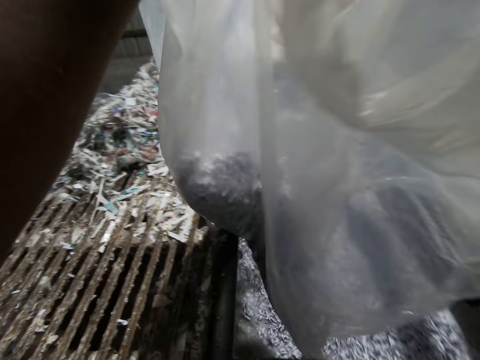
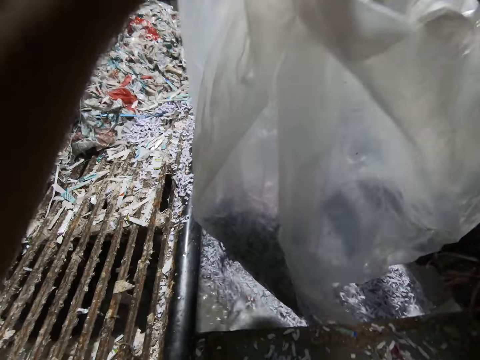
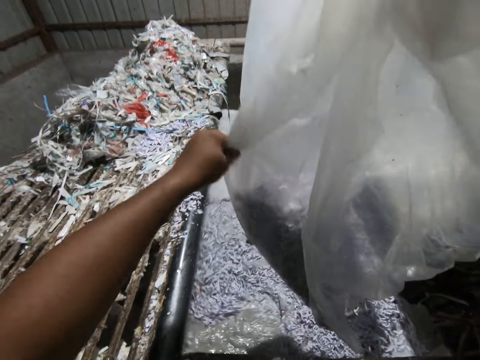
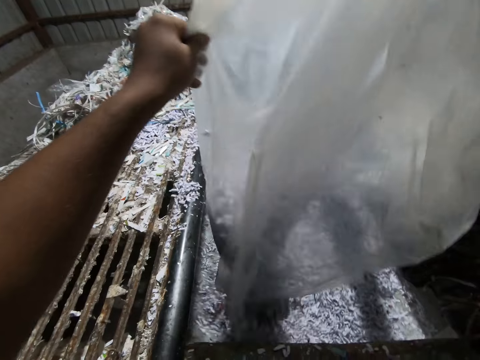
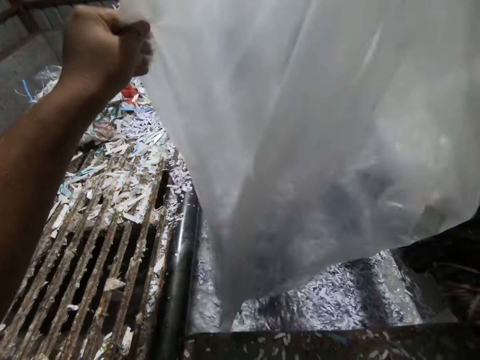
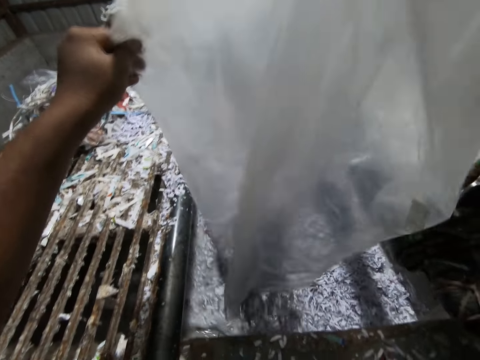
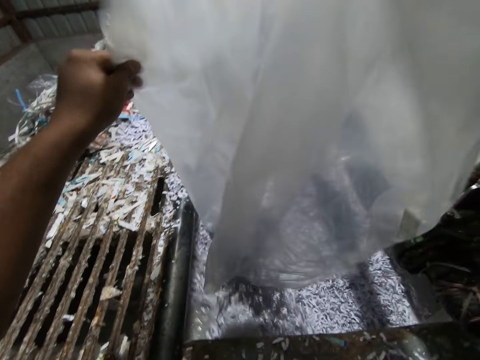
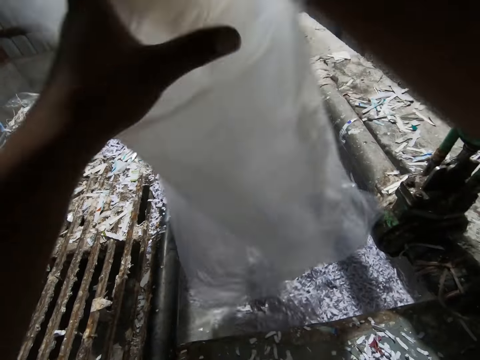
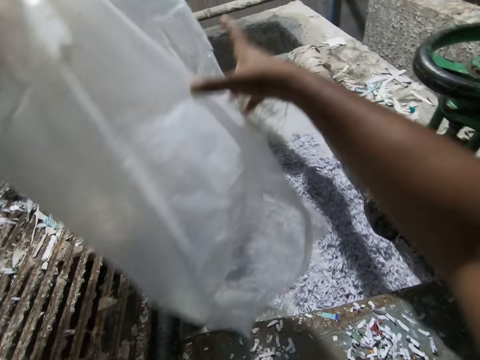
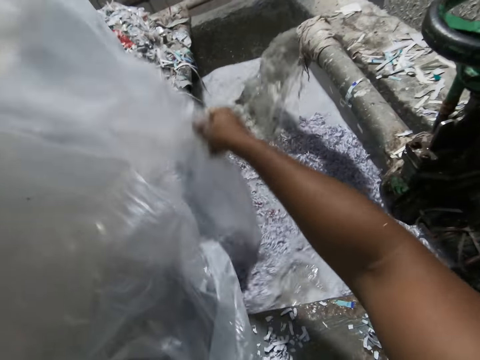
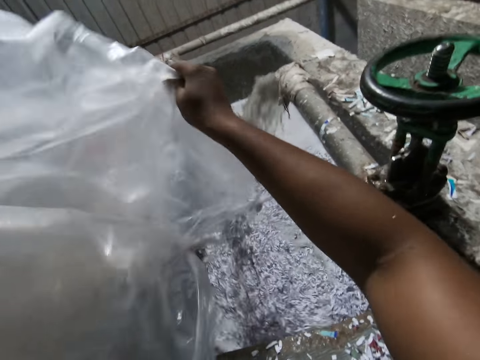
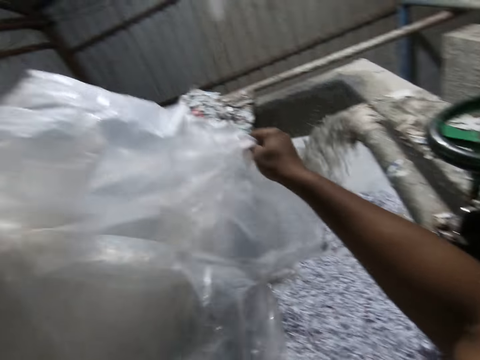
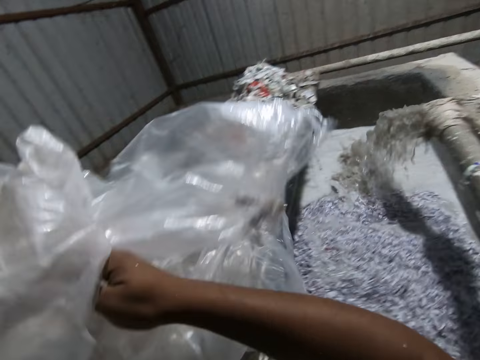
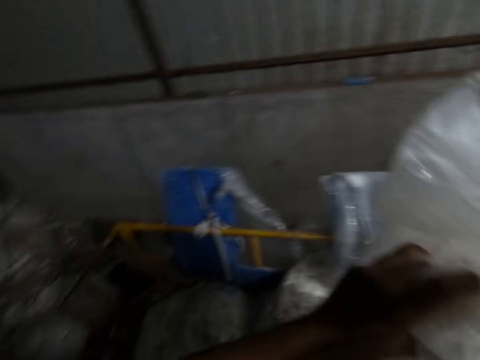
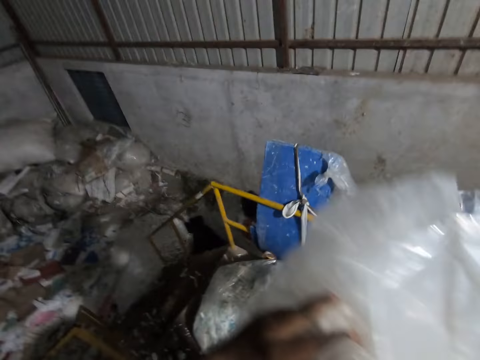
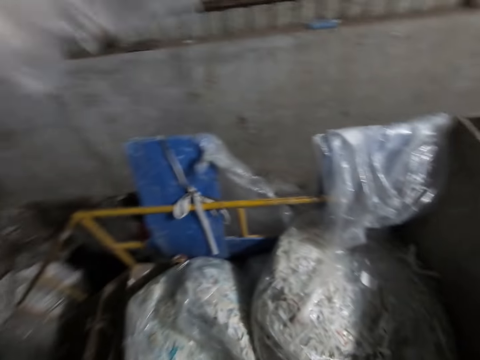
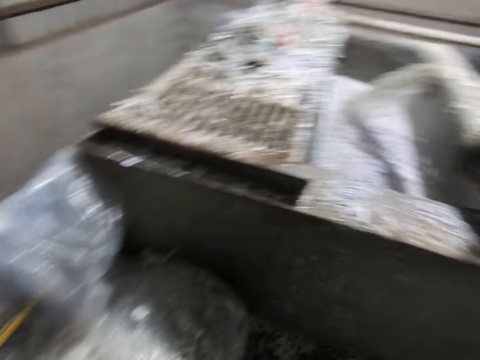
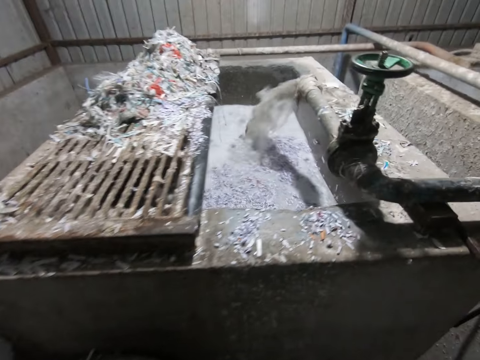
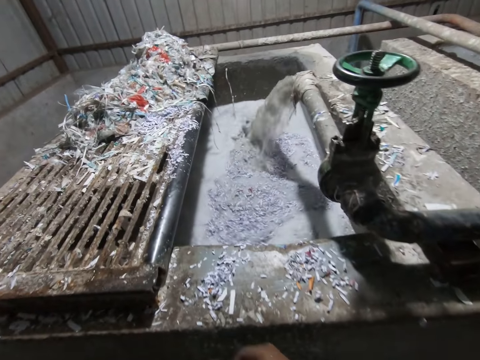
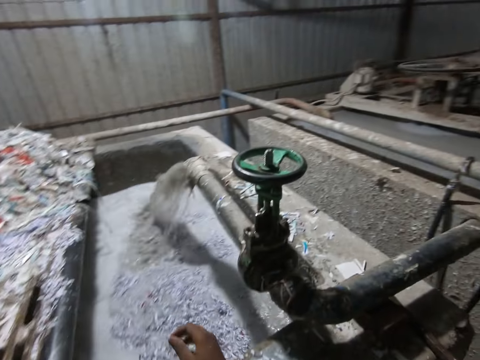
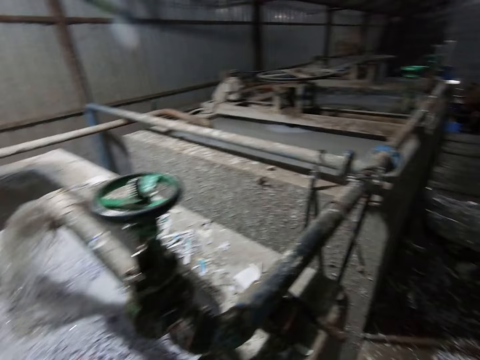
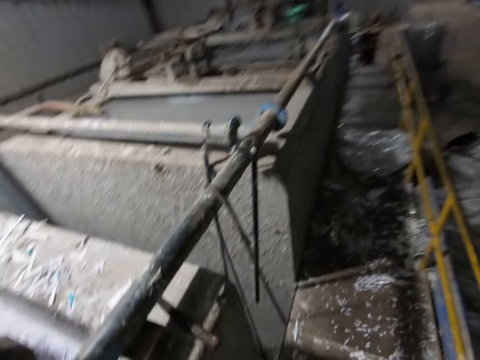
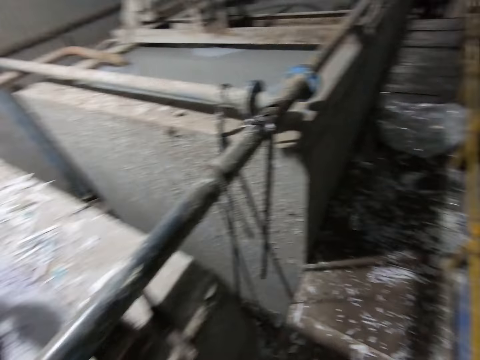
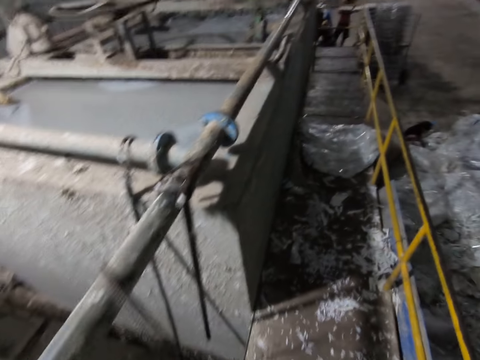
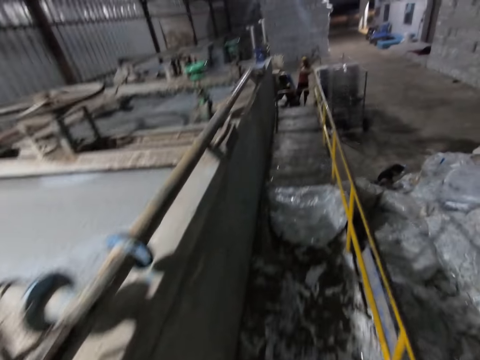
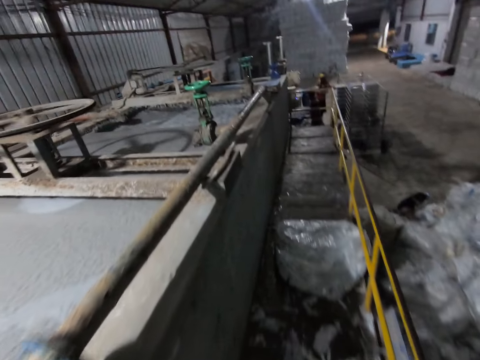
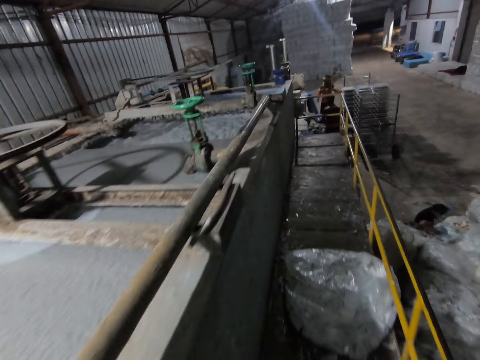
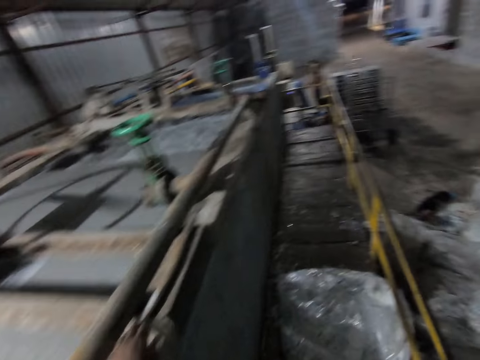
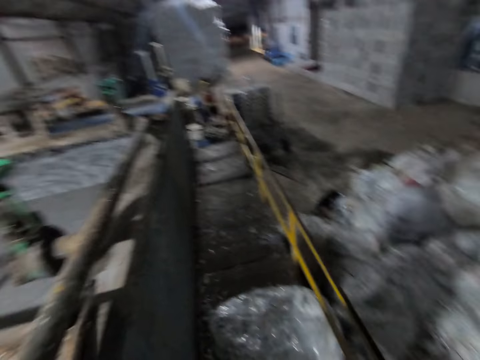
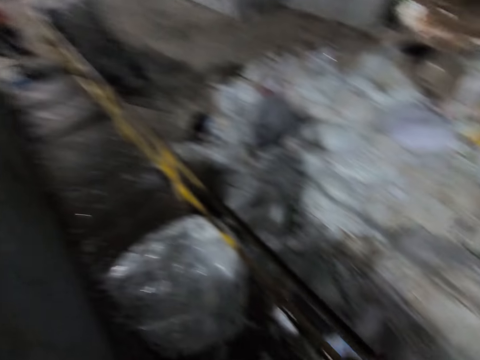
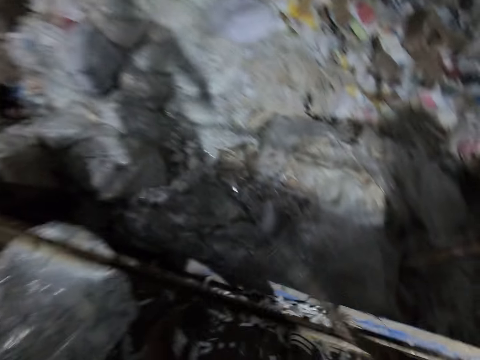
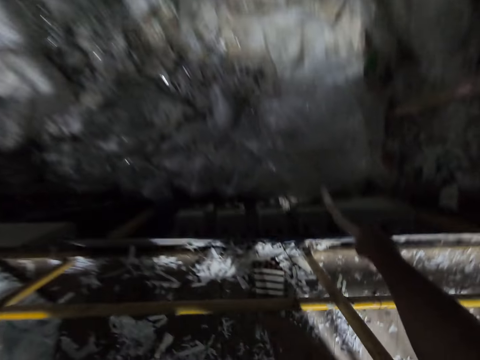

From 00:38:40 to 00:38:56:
The camera wearer shakes the paper bag. He folds the paper bag. He holds the bag of paper waste in his left hand. He throws the bag of paper waste in his left hand on the ground. He turns around. He walks towards a bag of paper waste on the ground in the factory. The man arranges a tray of egg crates on the shelf in the factory. Another man arranges papers on the ground with both hands. The camera wearer picks up a rod on a slab in the factory with his left hand.

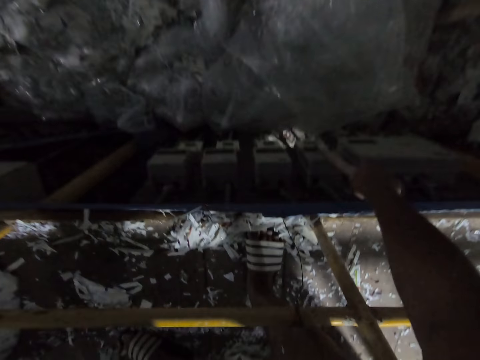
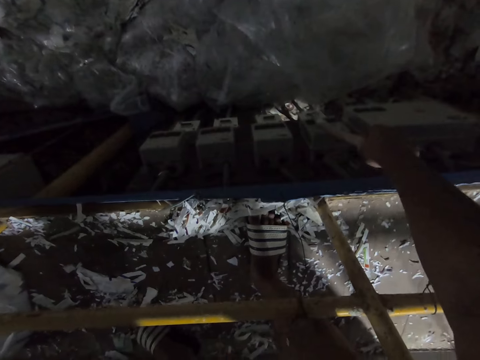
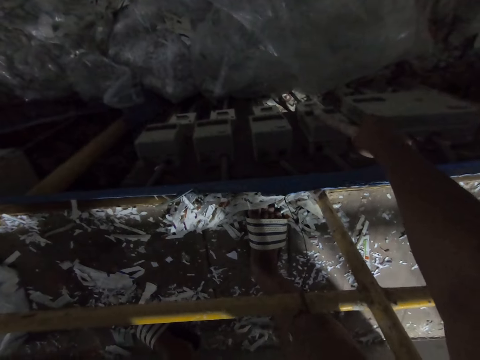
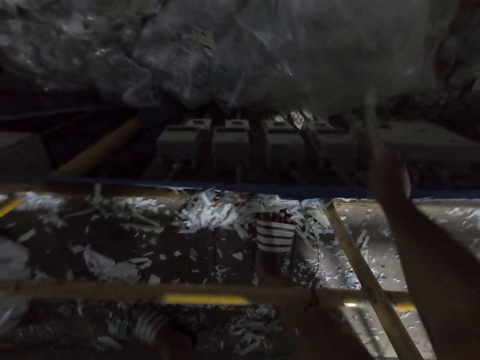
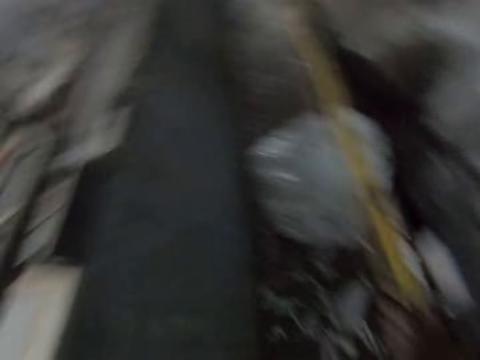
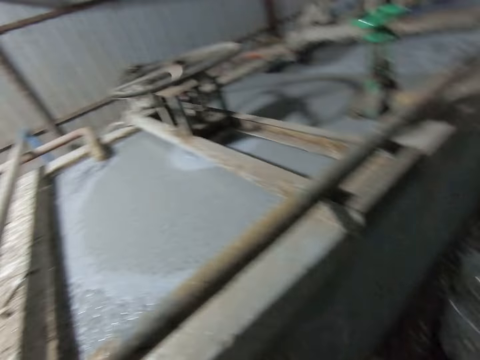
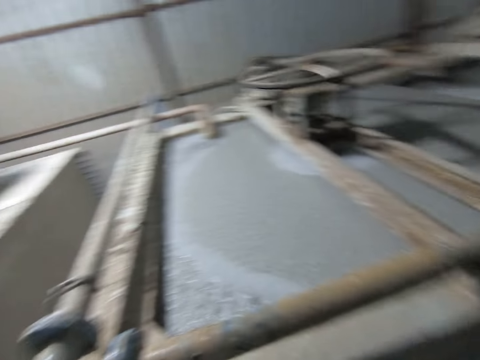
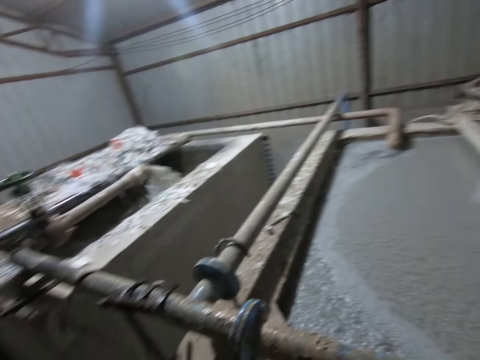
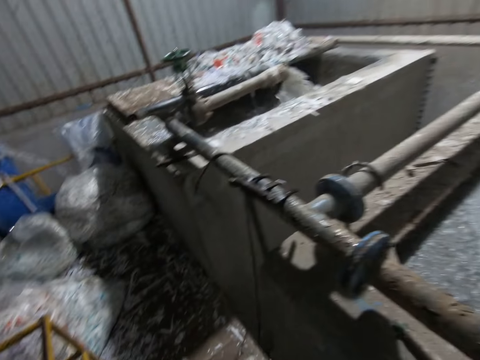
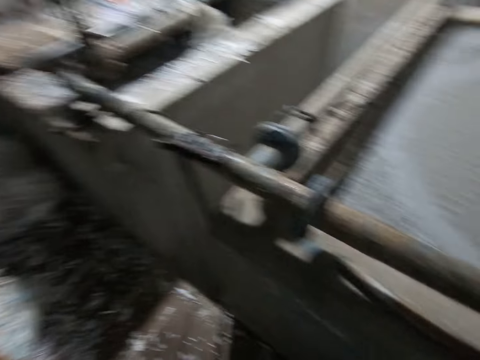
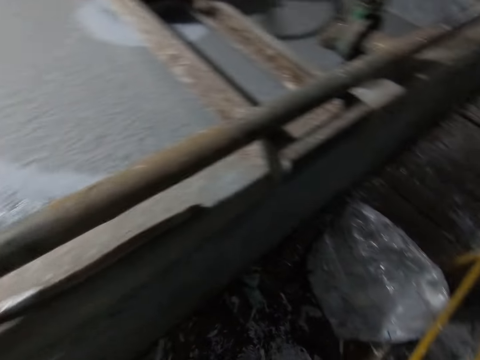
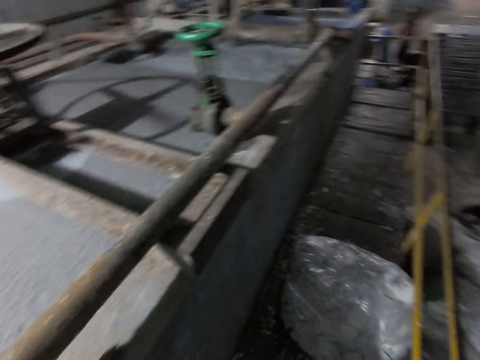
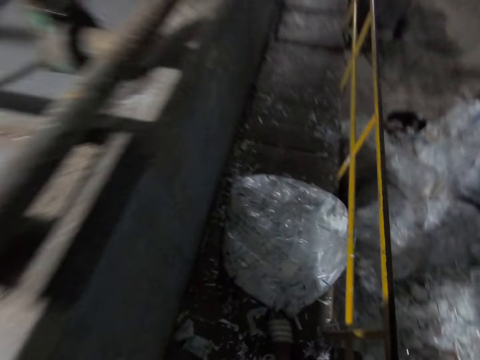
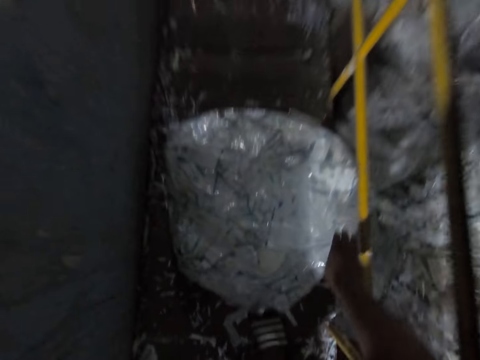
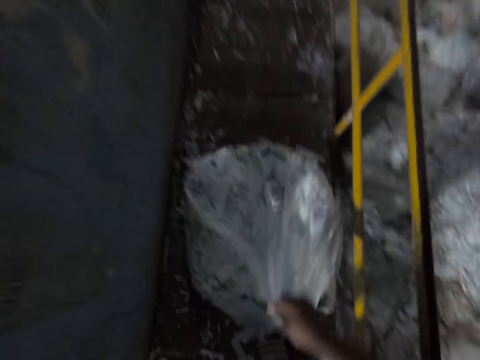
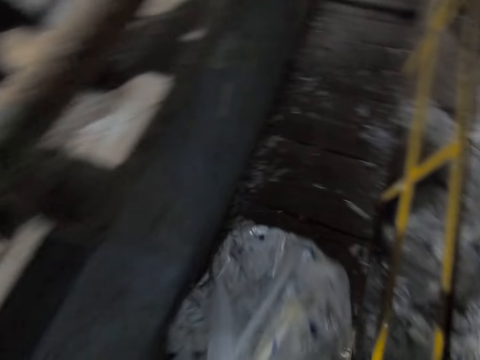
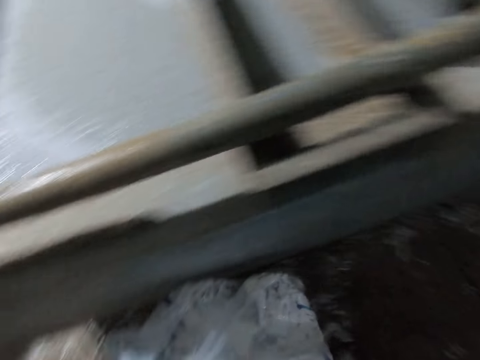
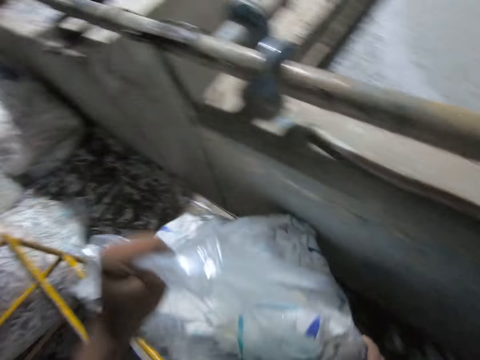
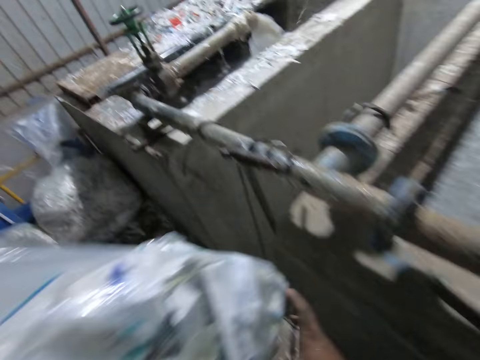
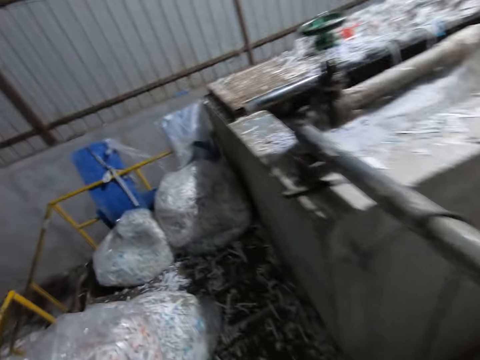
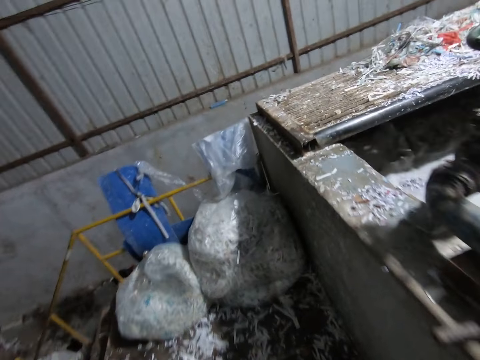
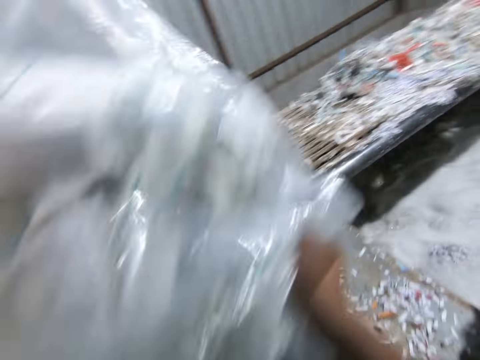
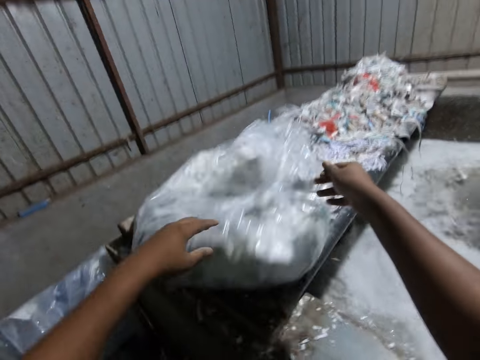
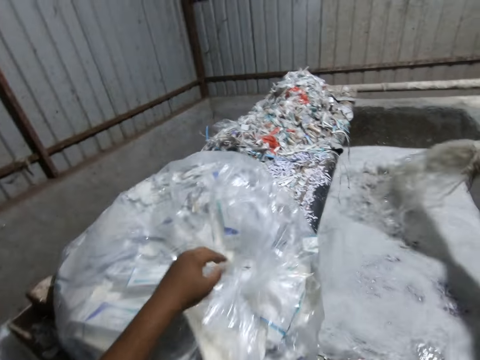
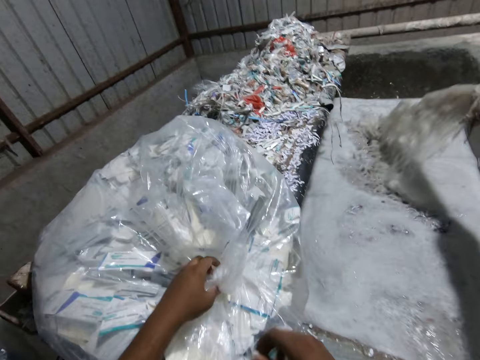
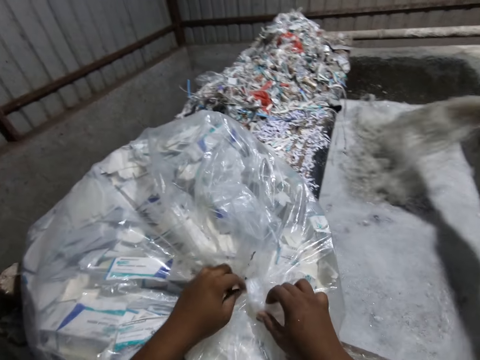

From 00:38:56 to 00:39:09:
The camera wearer moves a stick. He adjusts a switch in the factory with the rod in his right hand. He looks around the tanks. He lifts the bag of paper waste on the ground with his right hand. He holds the bag of paper waste in his left hand. He holds the bag of paper waste with both hands. He walks on the floor. He throws the bag of paper waste in his hands on the slab in the factory. He places the paper bag on the tank top.
